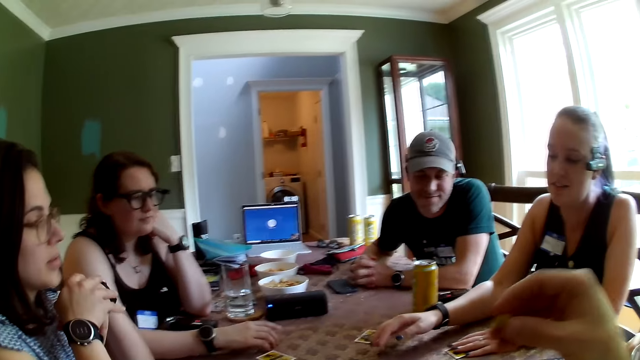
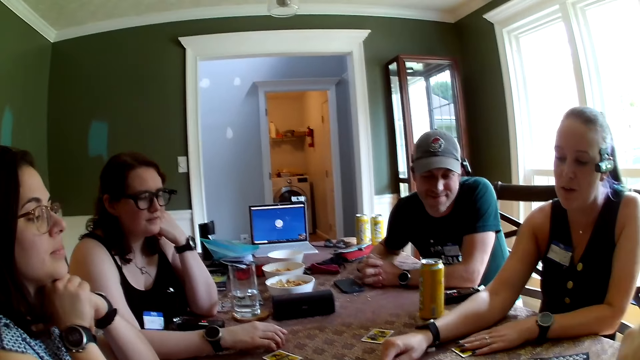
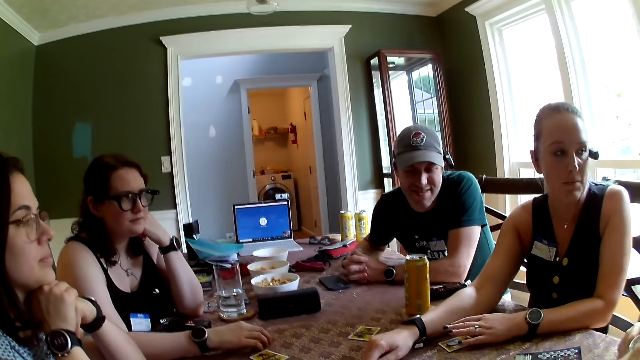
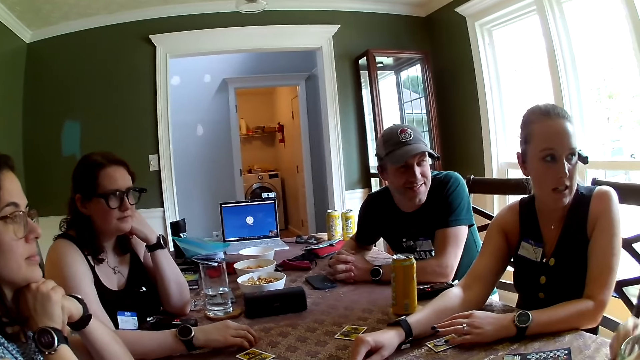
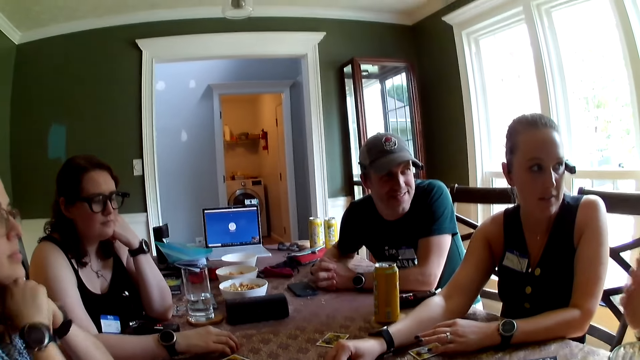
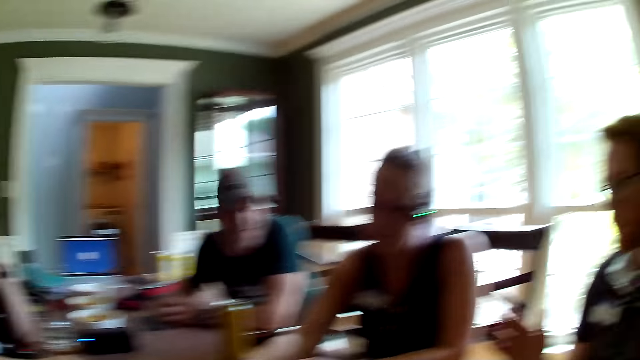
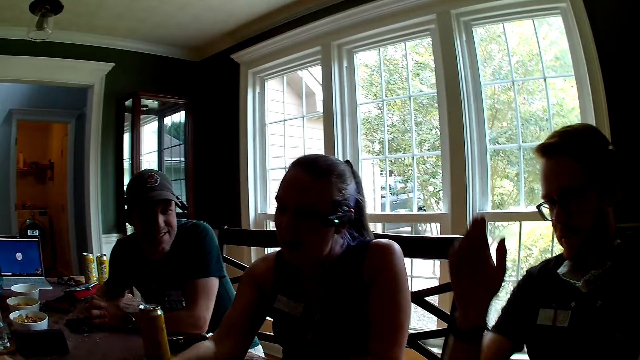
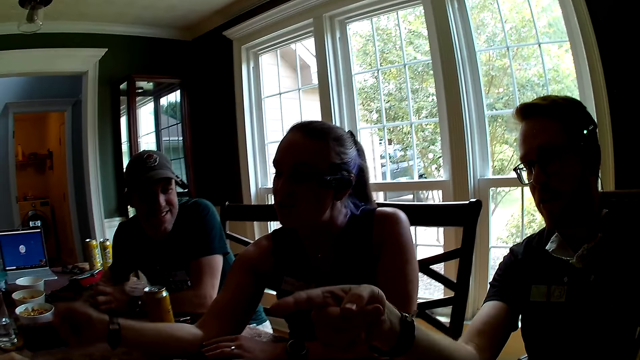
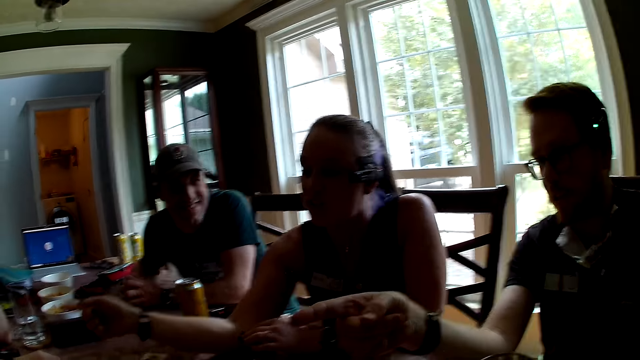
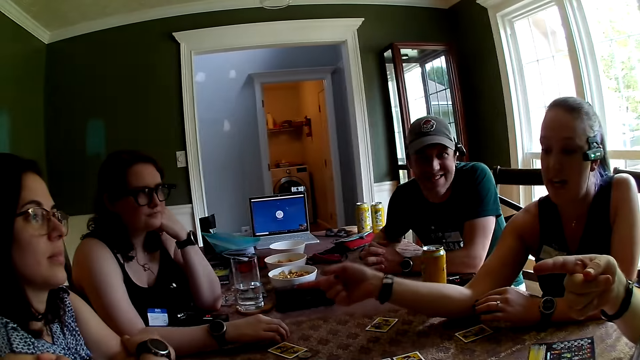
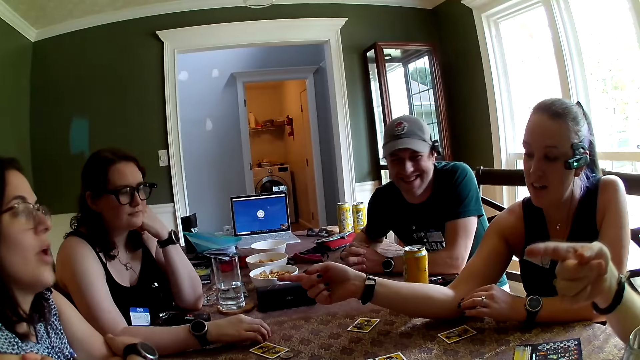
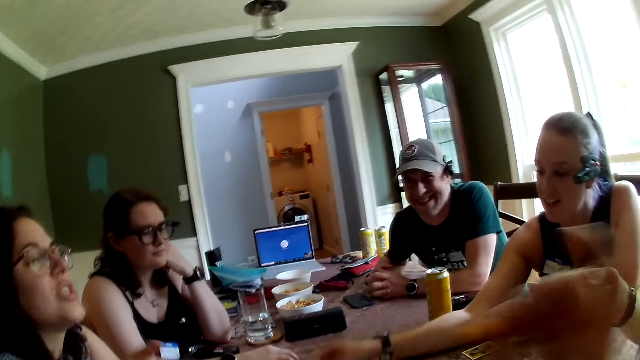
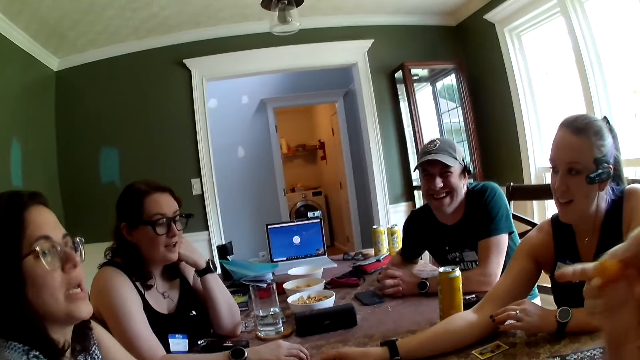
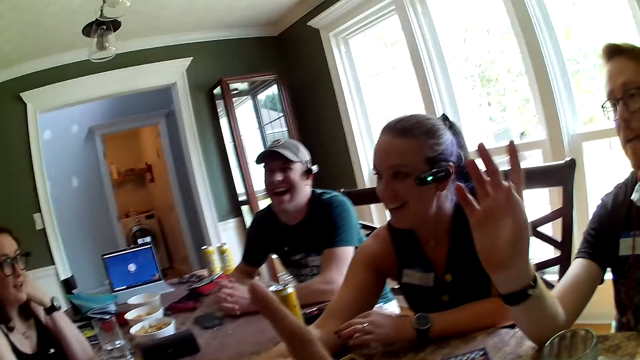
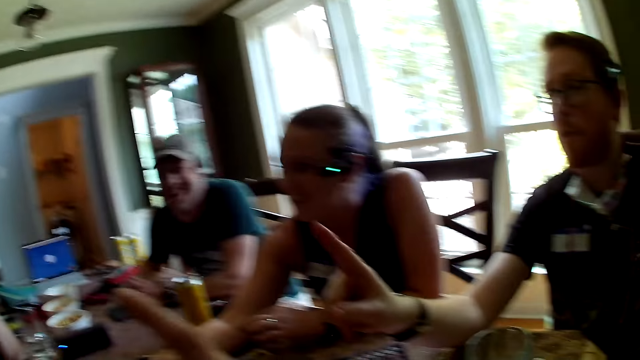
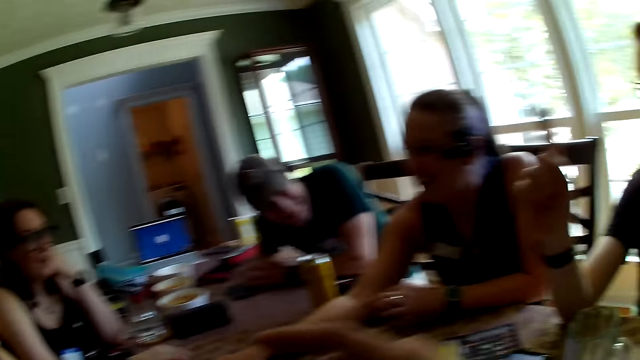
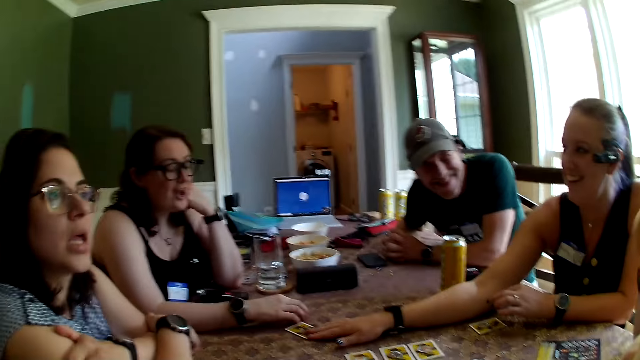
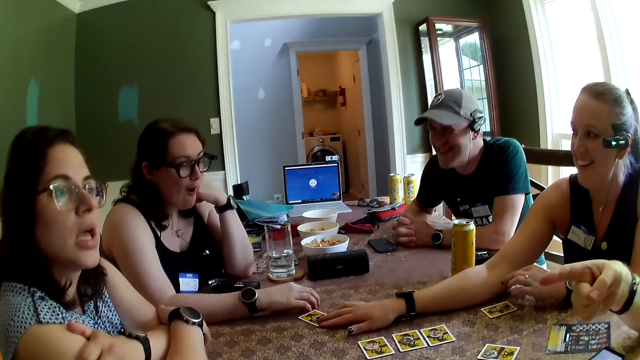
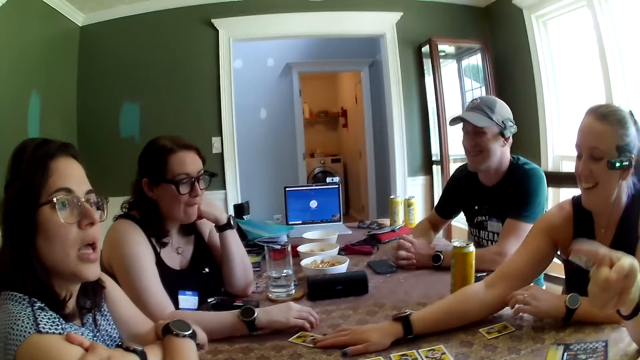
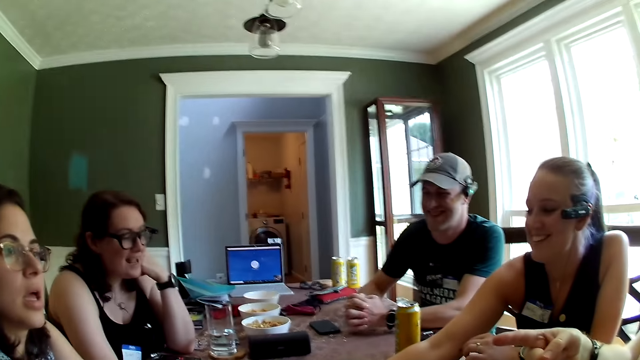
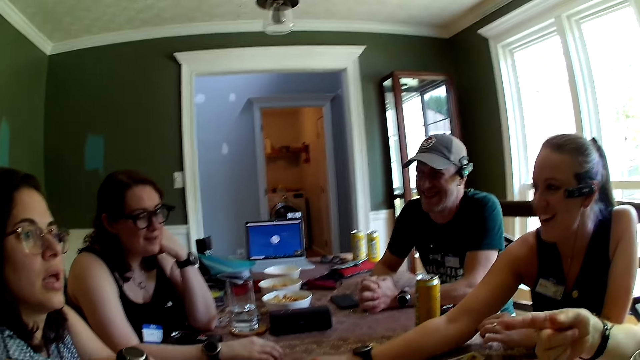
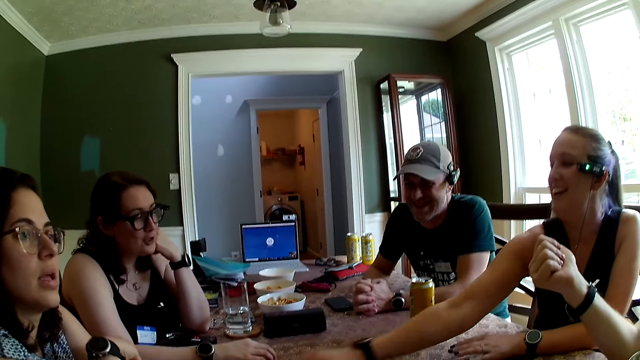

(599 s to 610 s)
A woman points to the card on the table with her right hand. A man converses with people at the table.

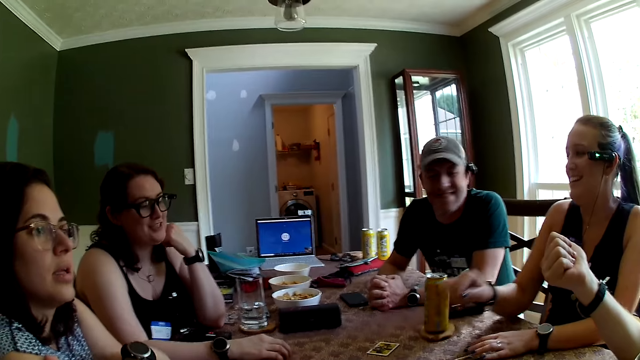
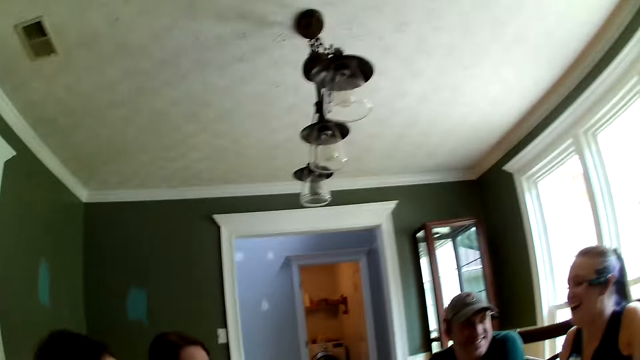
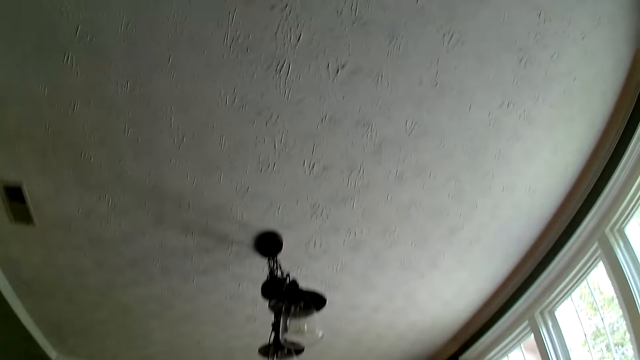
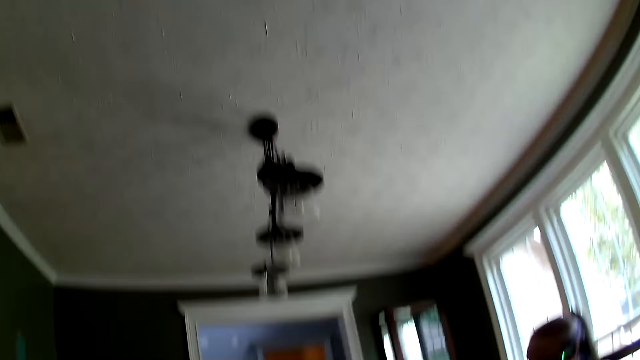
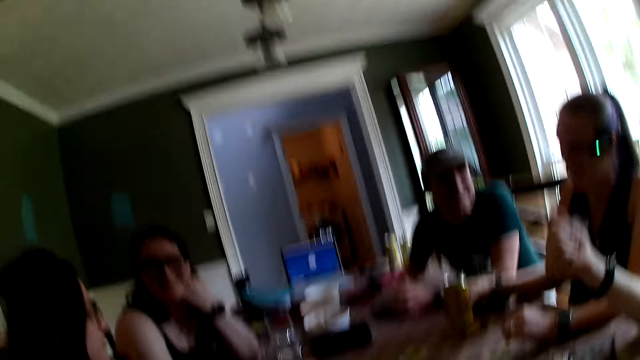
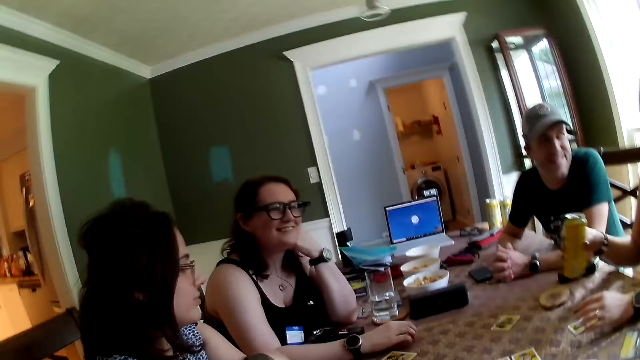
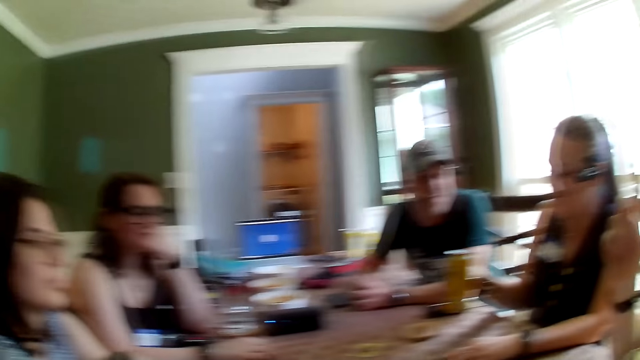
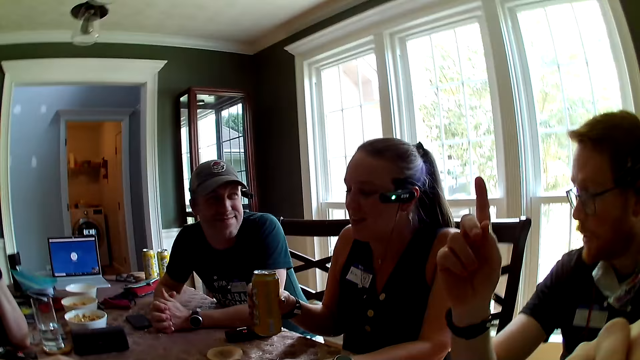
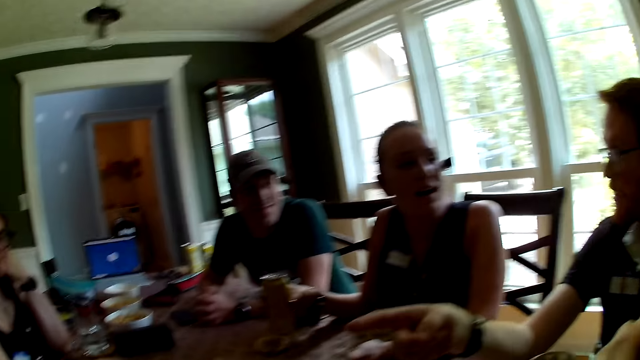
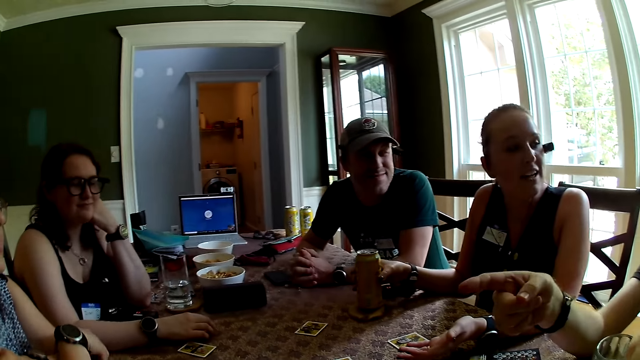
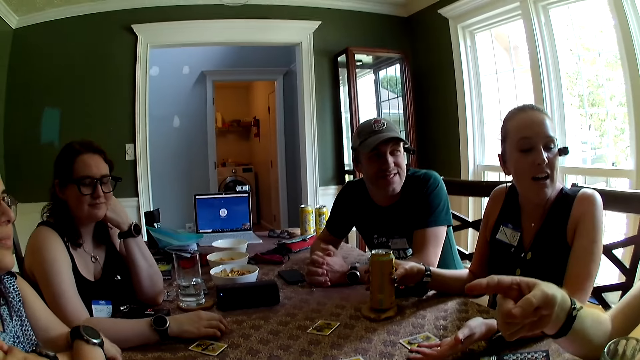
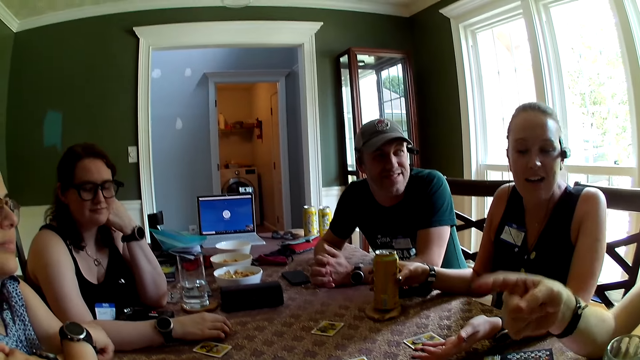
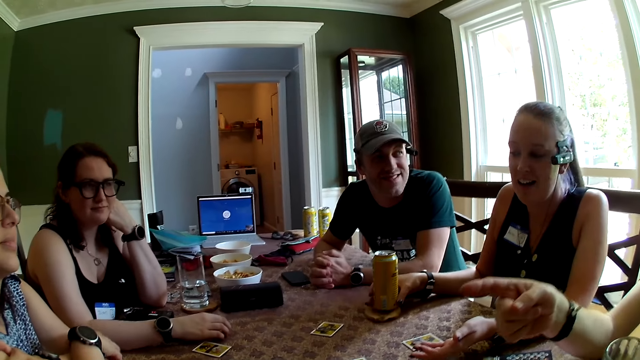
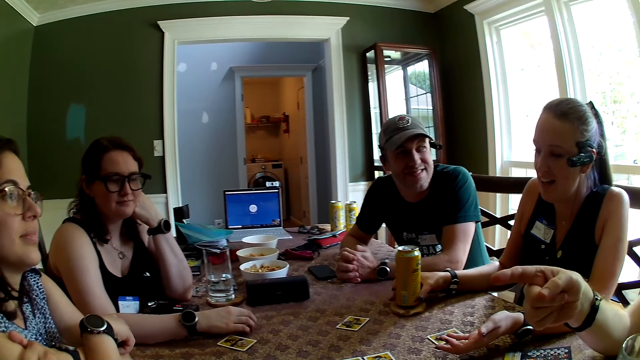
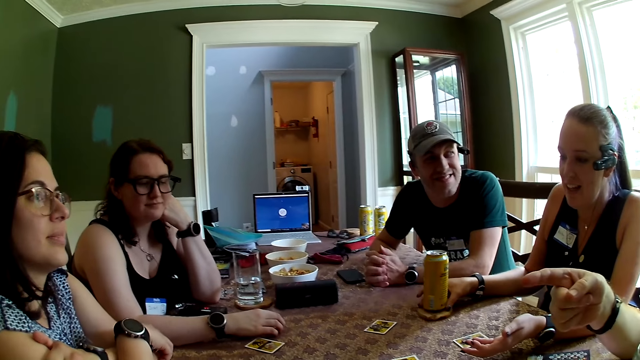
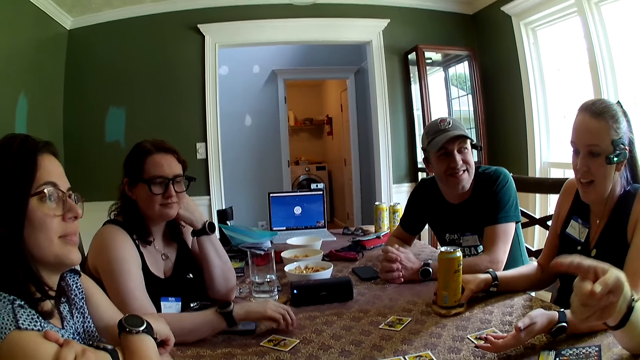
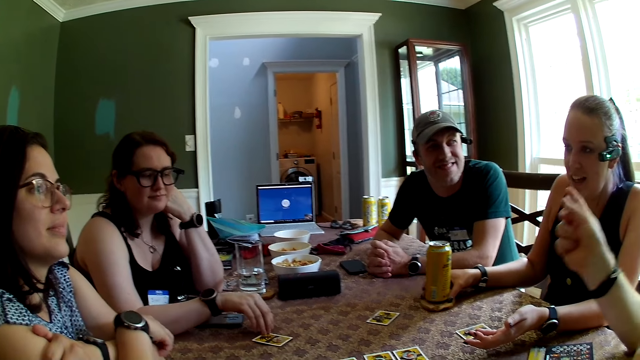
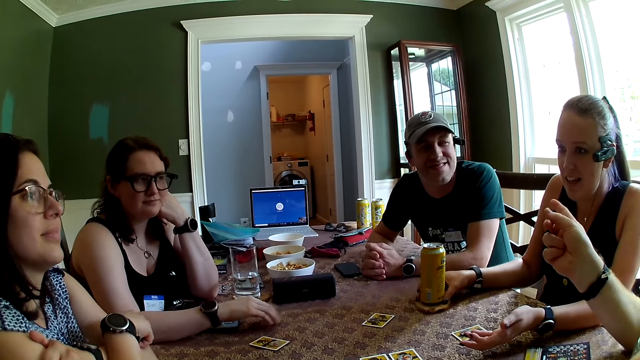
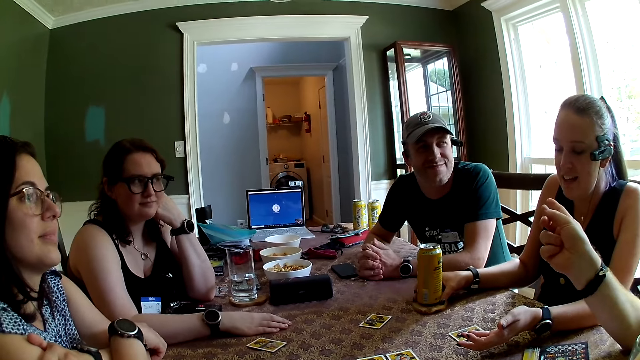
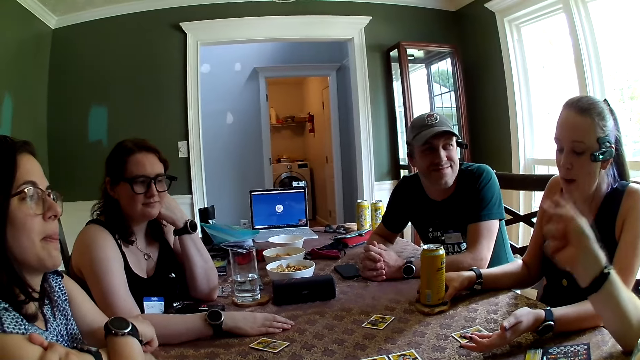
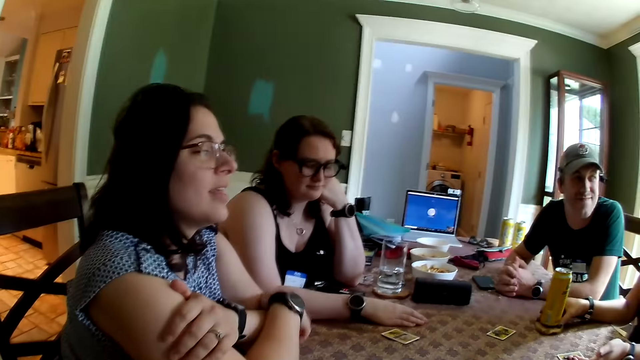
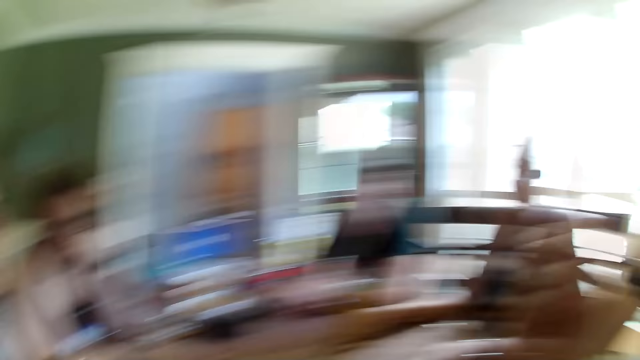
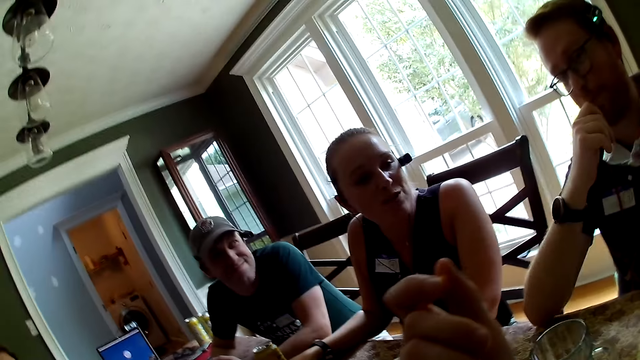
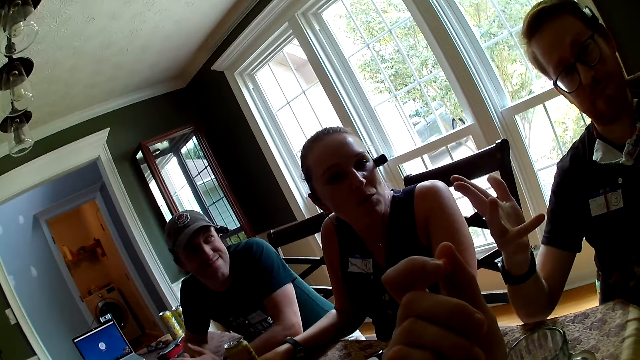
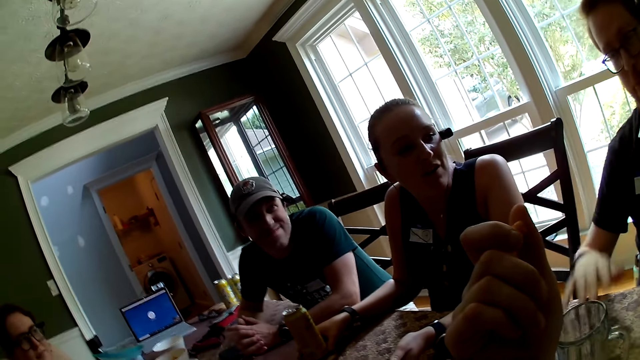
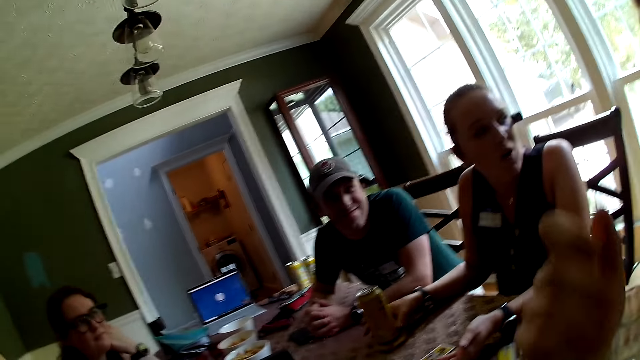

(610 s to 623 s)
A woman picks up a can drink on the table with her right hand. The woman drops the can drink on the table with her right hand. The camera wearer speaks to a person.
